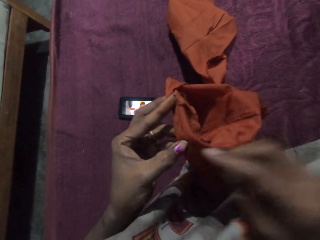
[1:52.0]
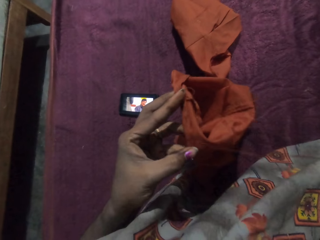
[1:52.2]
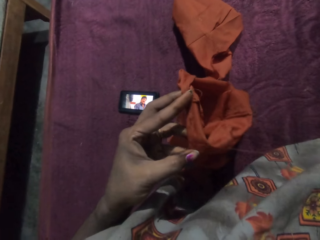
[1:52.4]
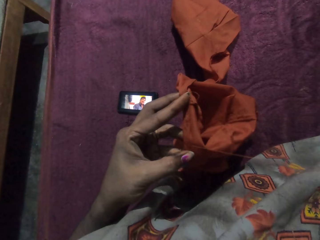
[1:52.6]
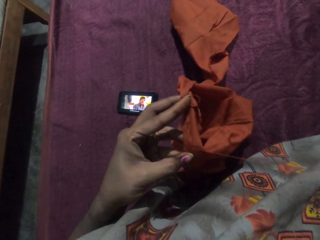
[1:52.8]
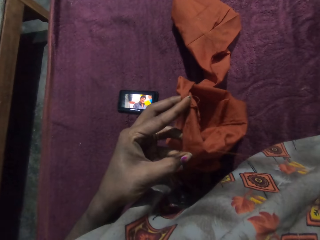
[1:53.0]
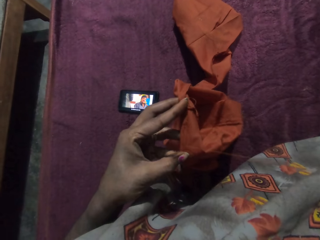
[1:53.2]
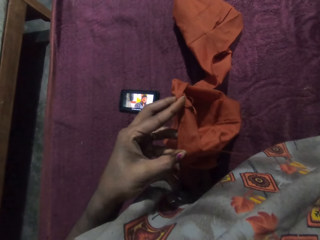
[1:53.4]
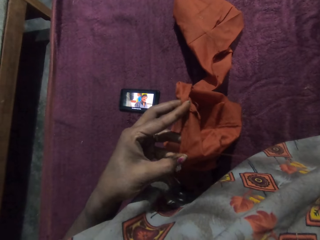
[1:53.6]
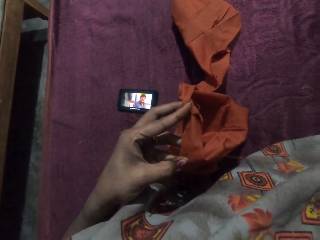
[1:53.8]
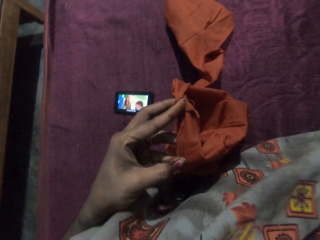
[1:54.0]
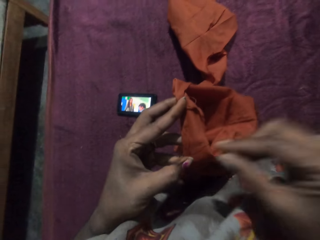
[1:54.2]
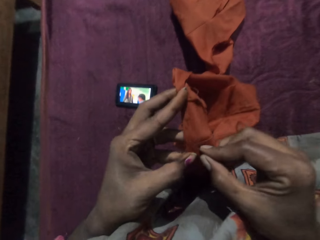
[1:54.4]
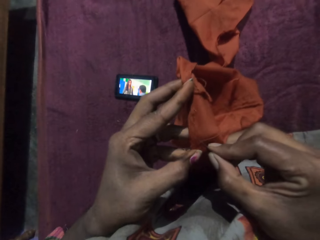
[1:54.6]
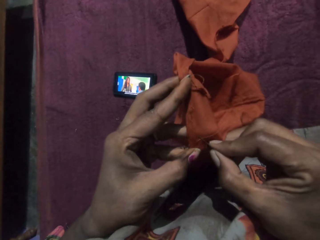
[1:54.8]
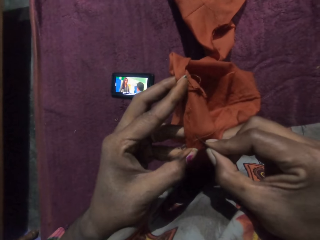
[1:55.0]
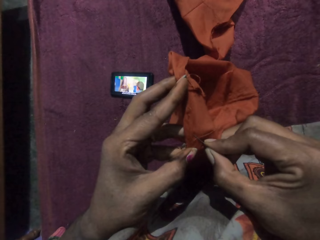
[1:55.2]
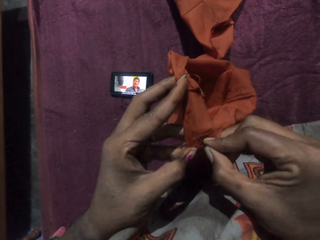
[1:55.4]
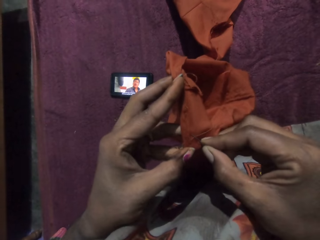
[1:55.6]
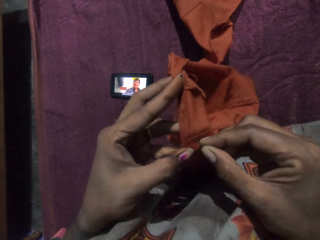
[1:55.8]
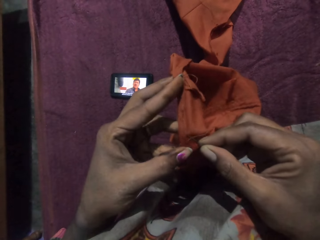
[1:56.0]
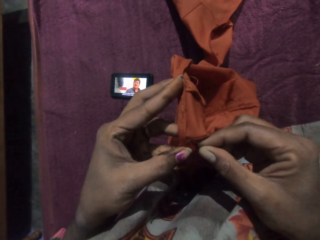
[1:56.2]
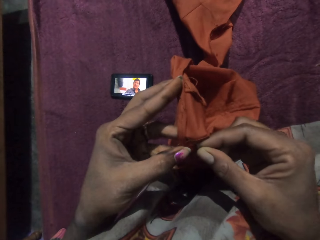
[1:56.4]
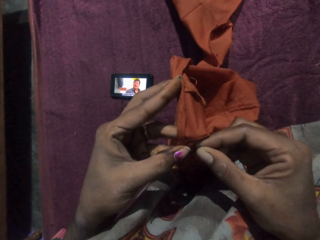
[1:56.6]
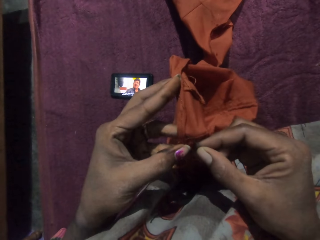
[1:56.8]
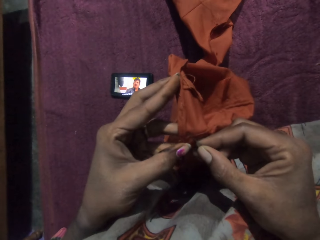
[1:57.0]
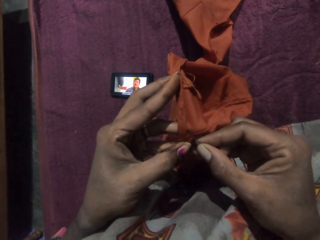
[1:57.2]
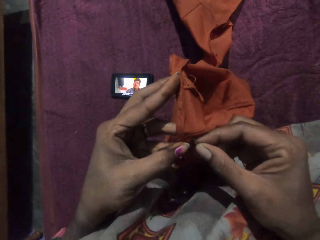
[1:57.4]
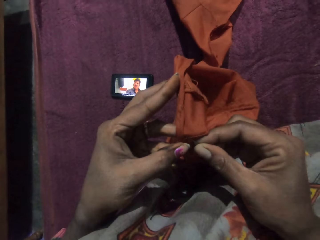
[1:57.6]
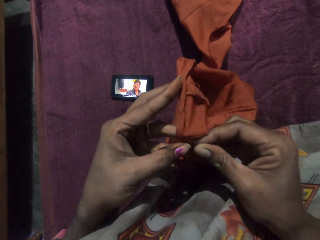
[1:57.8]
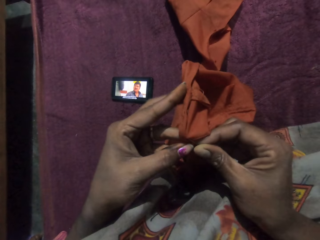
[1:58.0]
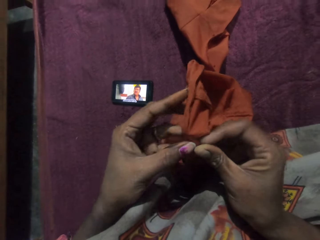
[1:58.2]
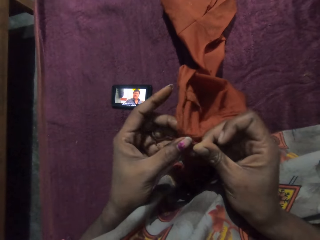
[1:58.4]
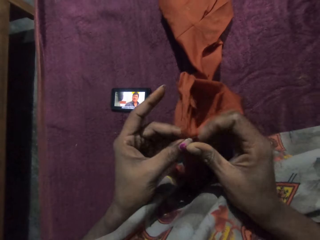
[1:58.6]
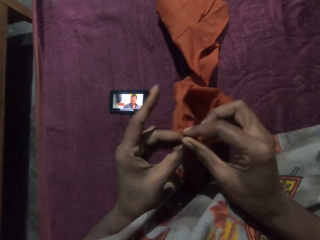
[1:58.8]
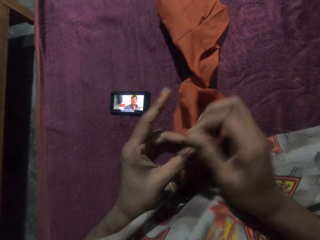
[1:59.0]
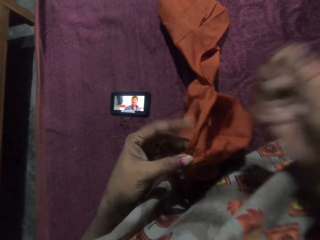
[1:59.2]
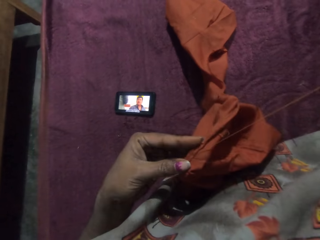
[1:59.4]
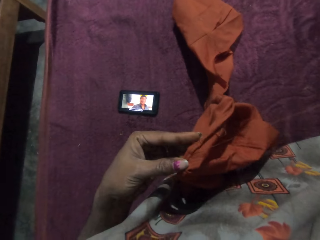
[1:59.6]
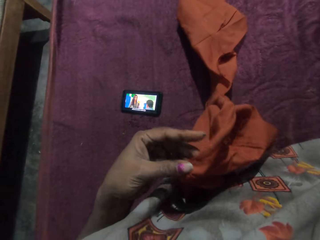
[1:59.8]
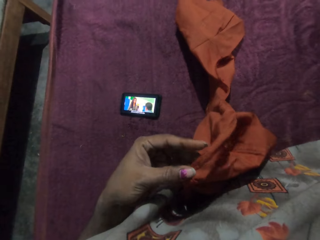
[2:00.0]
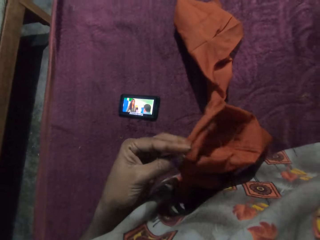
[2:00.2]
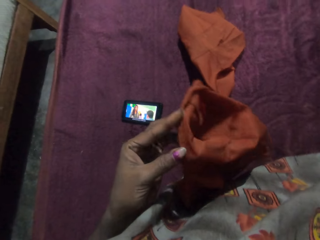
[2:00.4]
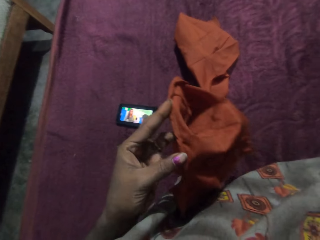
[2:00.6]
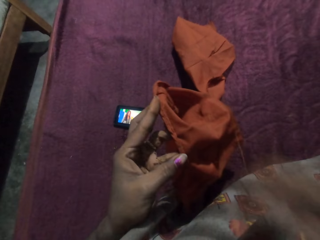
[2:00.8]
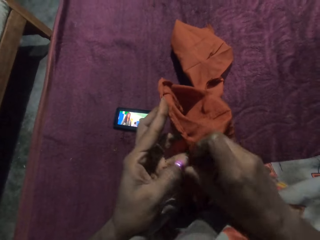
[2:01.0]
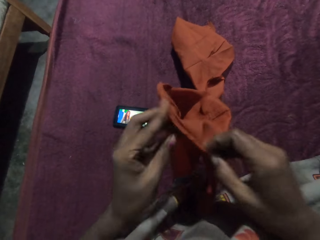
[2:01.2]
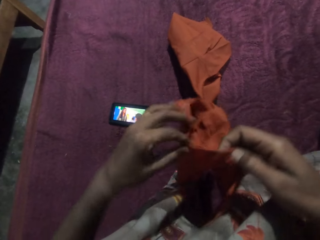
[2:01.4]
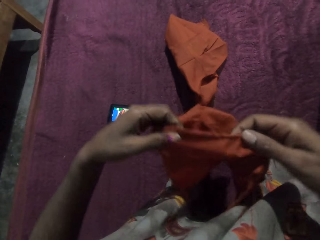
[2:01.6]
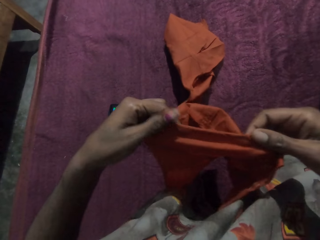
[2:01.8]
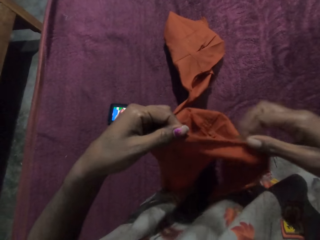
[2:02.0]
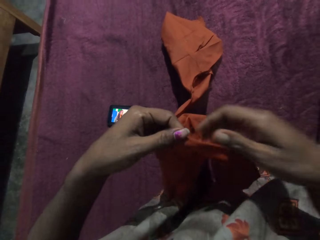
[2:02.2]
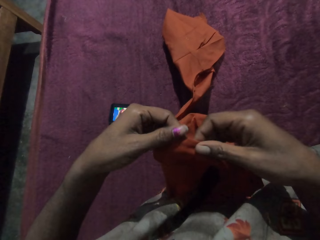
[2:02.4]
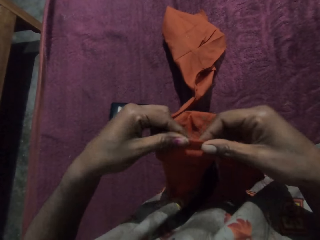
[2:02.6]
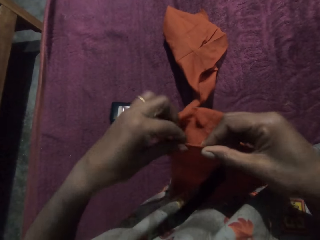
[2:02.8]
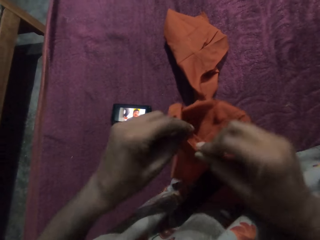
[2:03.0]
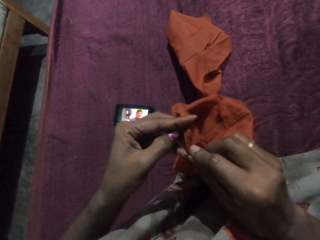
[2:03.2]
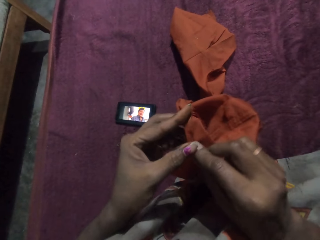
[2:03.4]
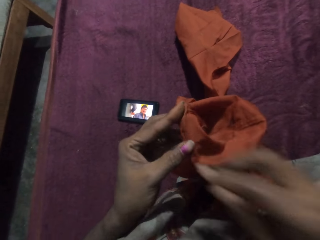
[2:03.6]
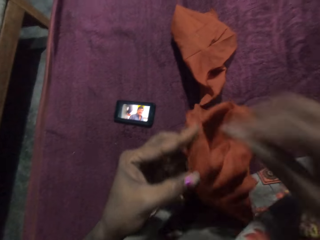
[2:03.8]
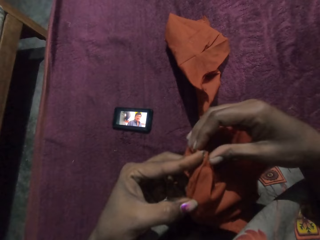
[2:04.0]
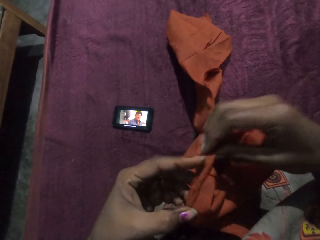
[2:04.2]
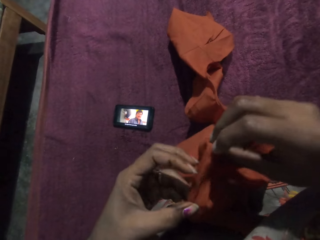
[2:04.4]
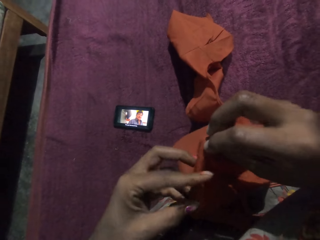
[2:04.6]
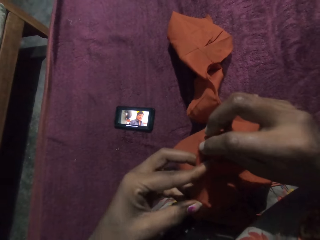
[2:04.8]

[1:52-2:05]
The camera wearer sews the piece of cloth in her left hand with the needle and the thread in her right hand in the house. She adjusts the piece of cloth with both hands. She looks at the cloth.

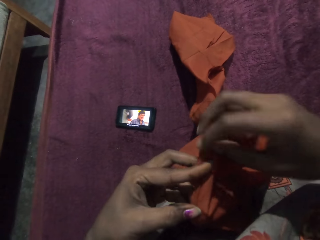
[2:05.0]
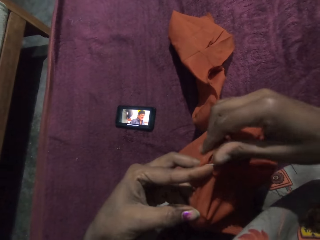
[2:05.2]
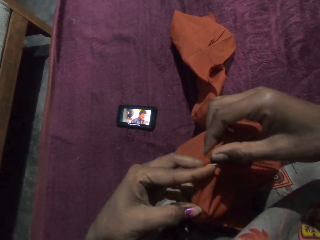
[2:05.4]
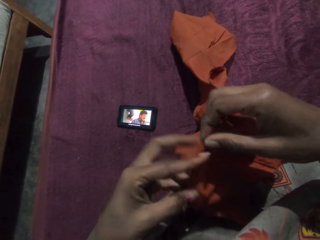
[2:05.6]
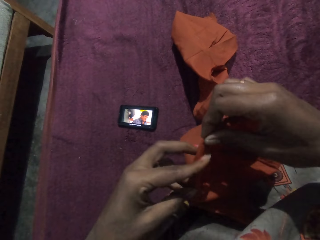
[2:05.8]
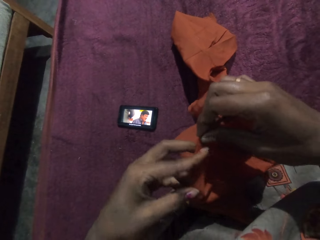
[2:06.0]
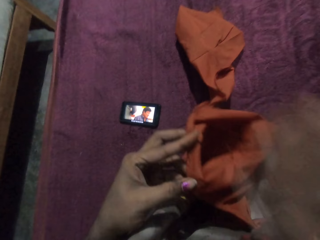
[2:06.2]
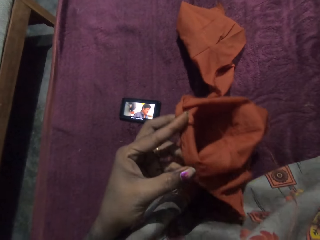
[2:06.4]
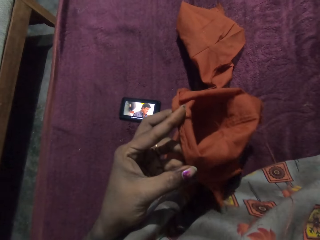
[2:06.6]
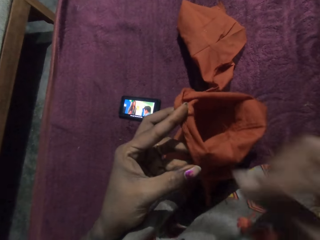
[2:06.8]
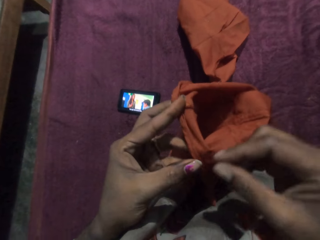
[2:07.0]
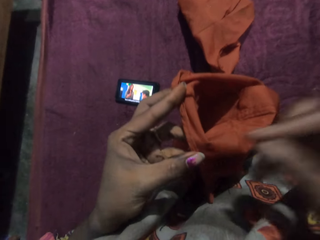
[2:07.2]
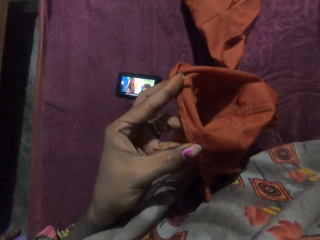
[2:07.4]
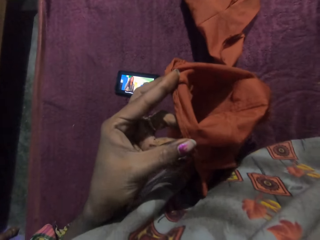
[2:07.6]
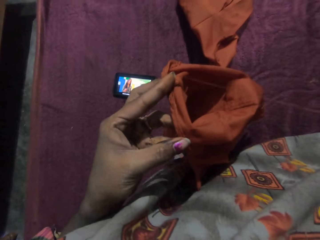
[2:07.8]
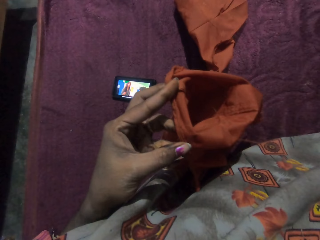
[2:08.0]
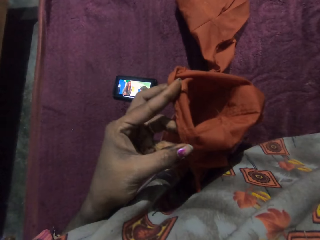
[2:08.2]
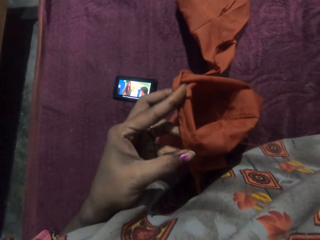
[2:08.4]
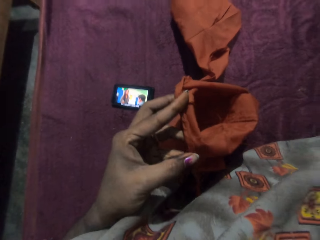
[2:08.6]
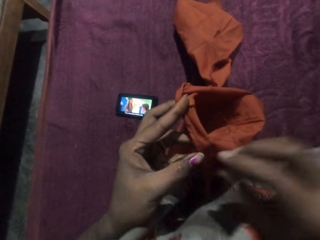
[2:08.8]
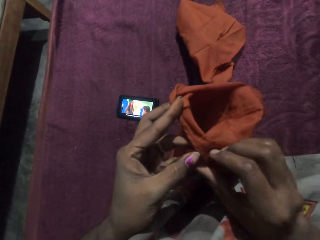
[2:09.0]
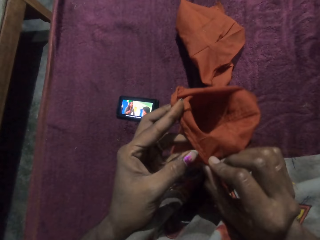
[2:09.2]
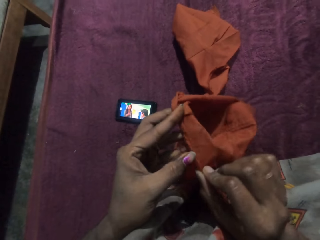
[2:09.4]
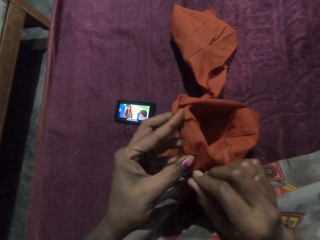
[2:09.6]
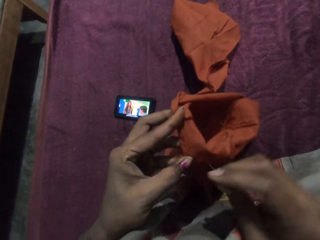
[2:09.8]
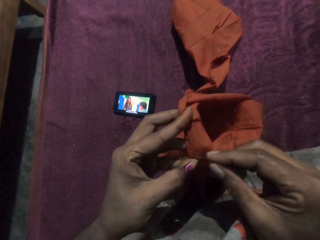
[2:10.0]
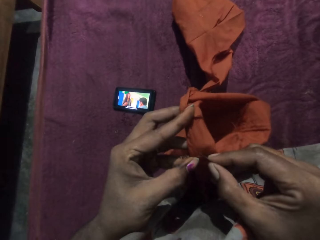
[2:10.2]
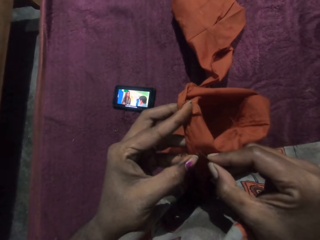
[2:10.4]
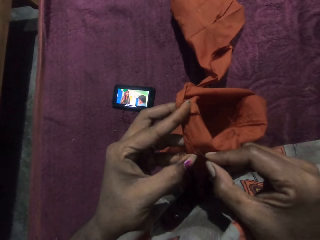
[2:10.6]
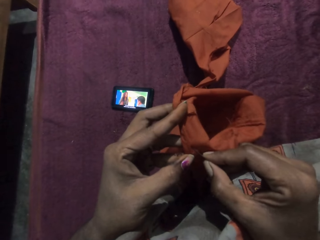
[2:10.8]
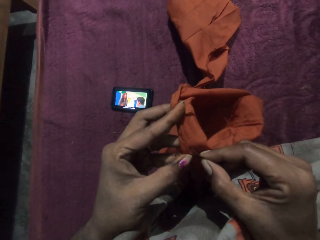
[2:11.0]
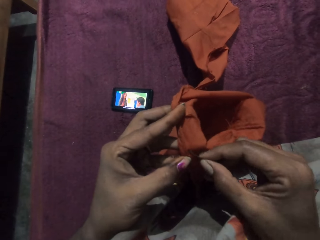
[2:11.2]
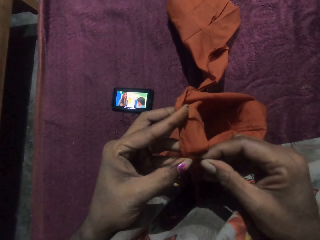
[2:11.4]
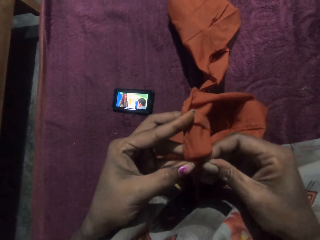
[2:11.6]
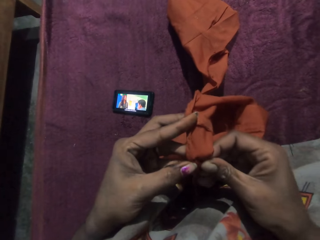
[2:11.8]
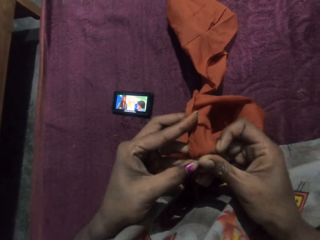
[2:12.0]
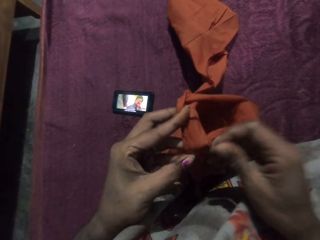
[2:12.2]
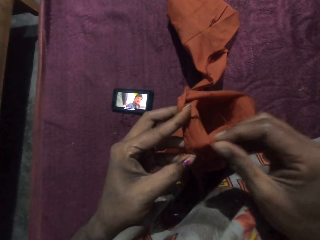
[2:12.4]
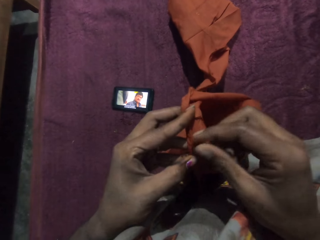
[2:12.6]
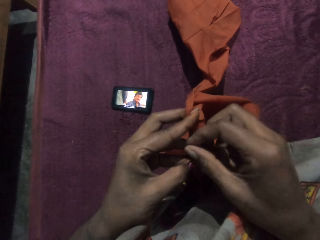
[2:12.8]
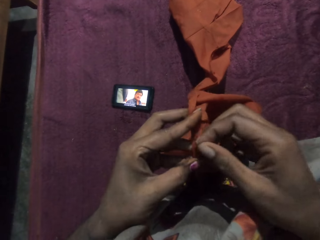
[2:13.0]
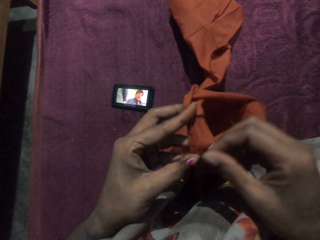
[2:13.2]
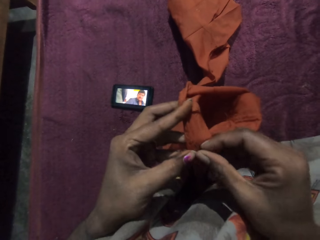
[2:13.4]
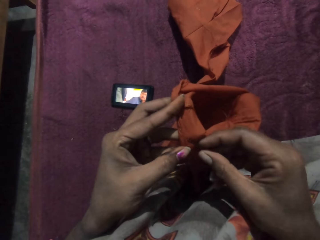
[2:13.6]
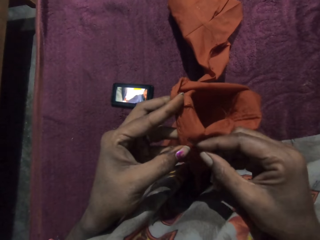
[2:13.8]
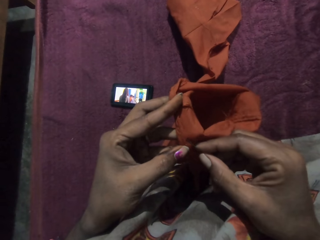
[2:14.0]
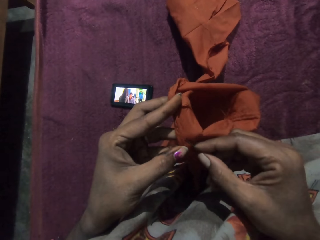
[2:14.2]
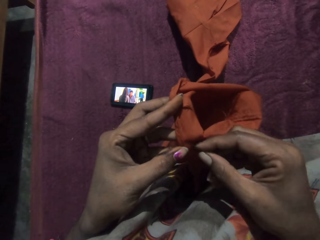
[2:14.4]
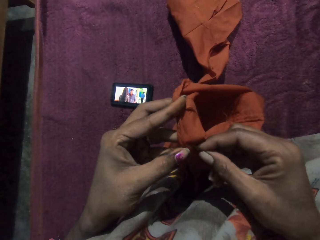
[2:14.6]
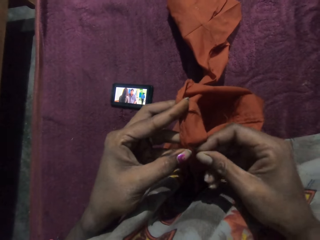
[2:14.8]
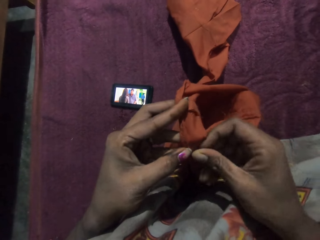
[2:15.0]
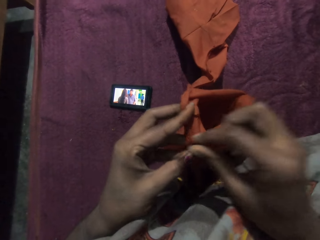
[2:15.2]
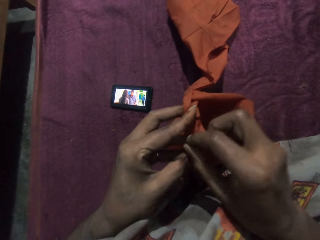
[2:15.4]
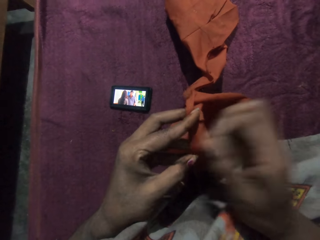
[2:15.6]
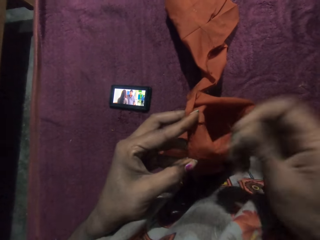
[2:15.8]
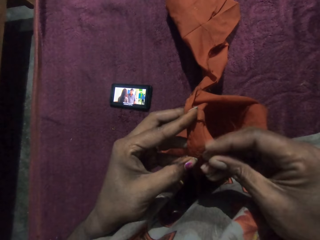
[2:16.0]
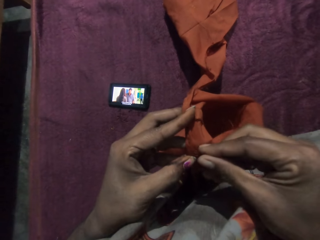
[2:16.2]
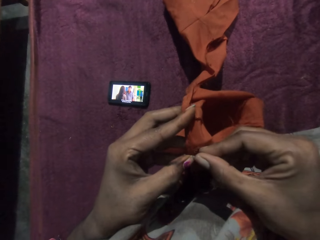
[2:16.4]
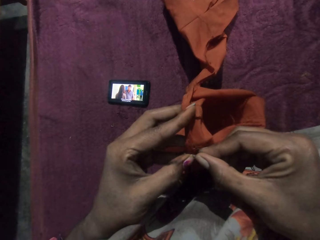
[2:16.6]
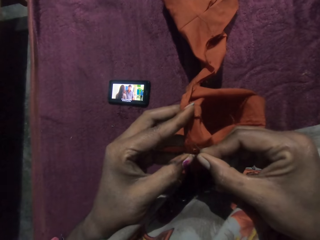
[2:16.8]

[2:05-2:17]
The camera wearer folds the cloth. She picks up the thread and the needle from her mouth with her right hand. She sews the cloth in the house. She adjusts the piece of cloth in her left hand with her right hand. She sews the piece of cloth in her left hand with the needle and the thread in her right hand.
